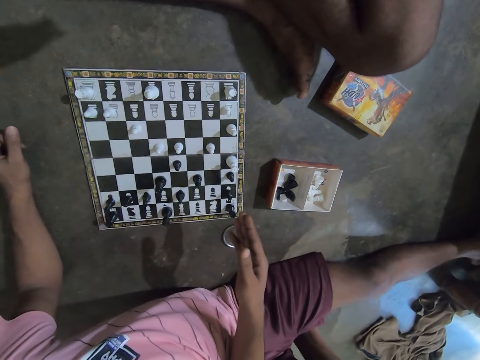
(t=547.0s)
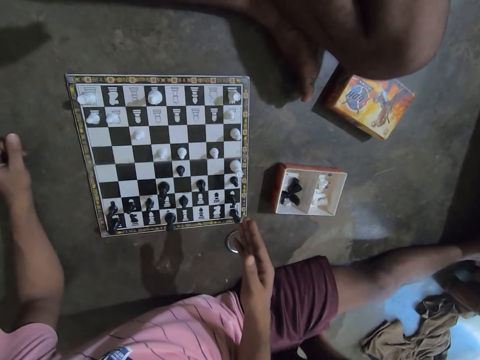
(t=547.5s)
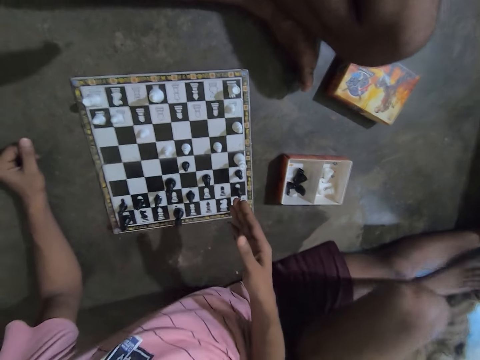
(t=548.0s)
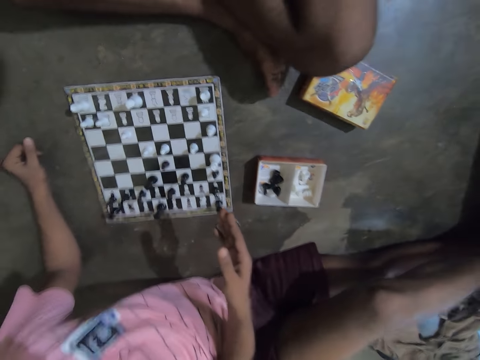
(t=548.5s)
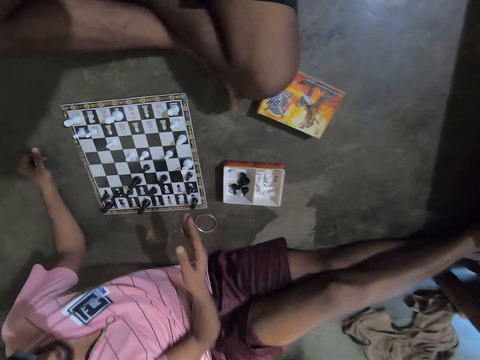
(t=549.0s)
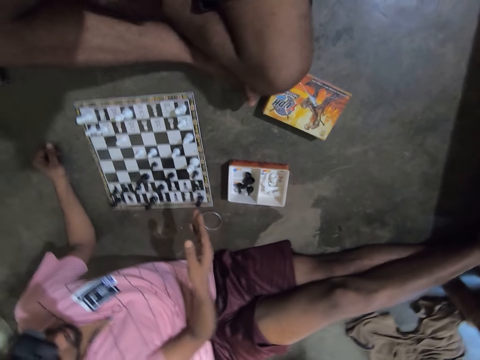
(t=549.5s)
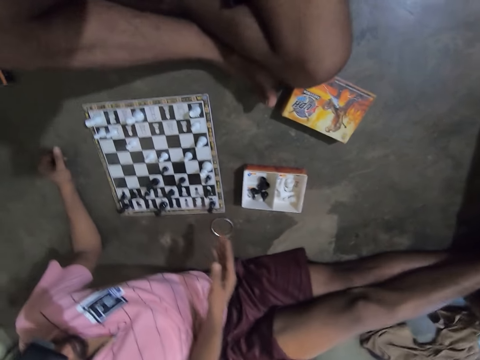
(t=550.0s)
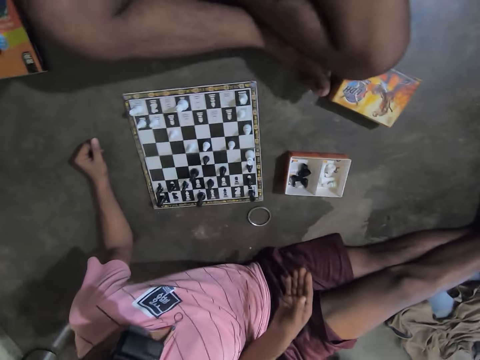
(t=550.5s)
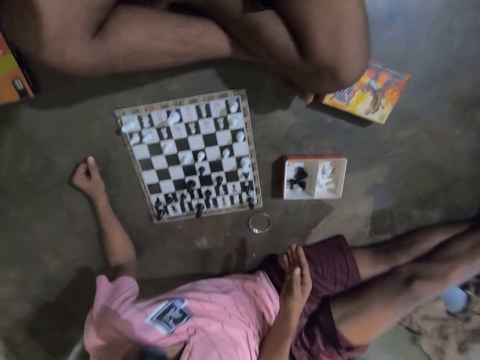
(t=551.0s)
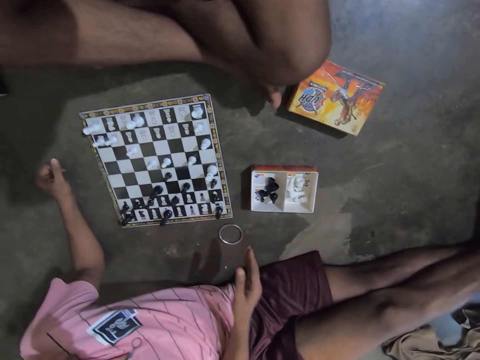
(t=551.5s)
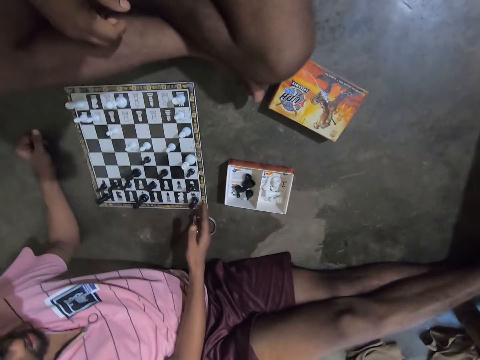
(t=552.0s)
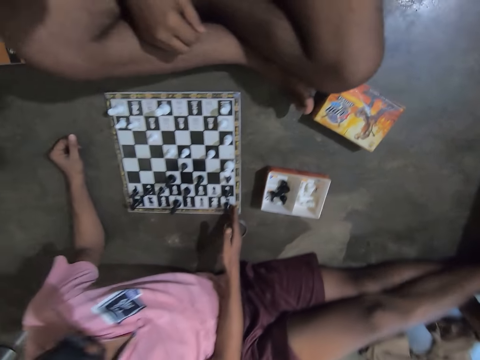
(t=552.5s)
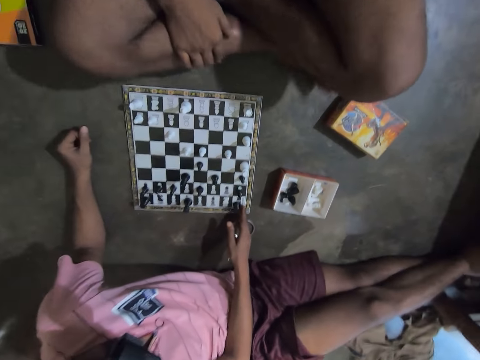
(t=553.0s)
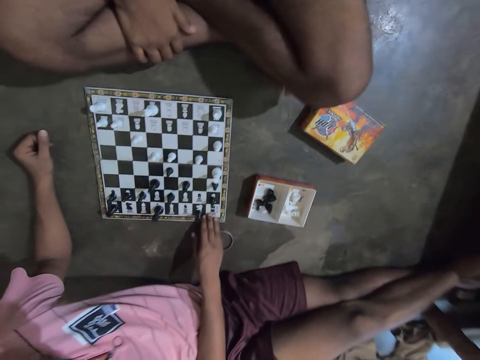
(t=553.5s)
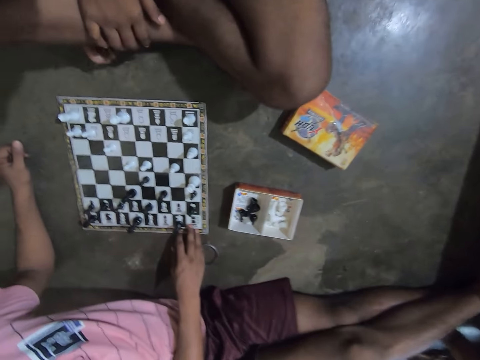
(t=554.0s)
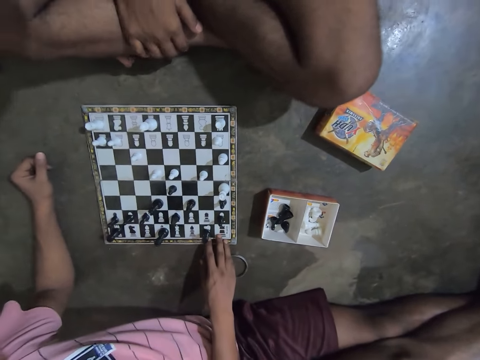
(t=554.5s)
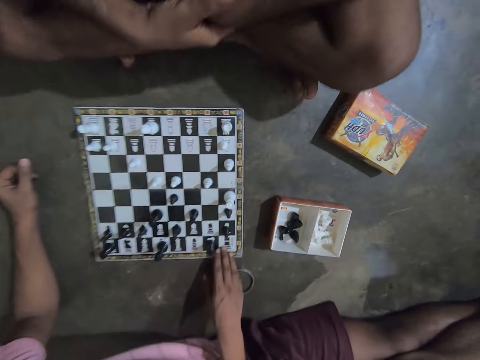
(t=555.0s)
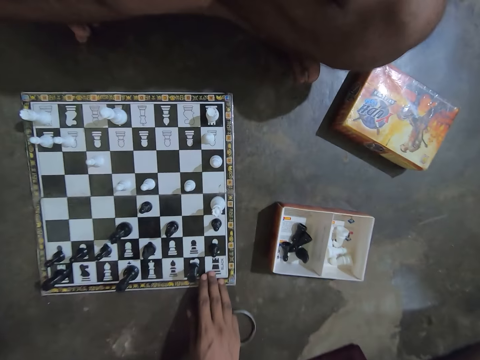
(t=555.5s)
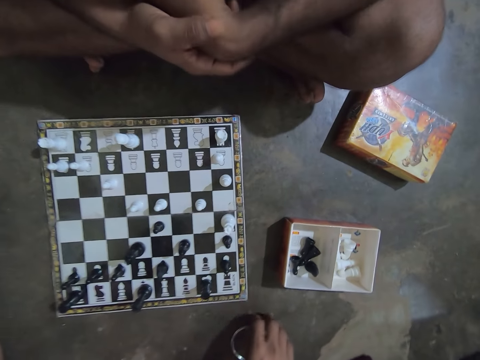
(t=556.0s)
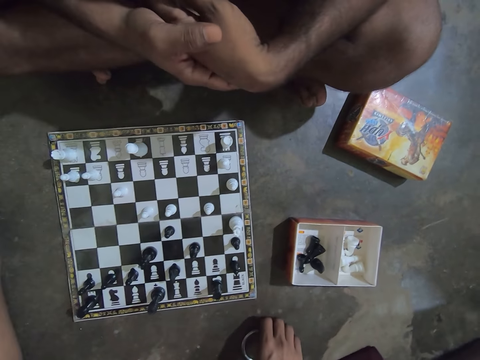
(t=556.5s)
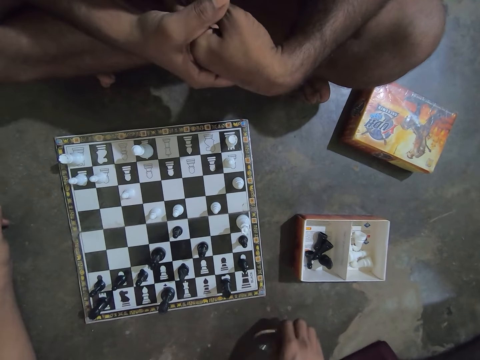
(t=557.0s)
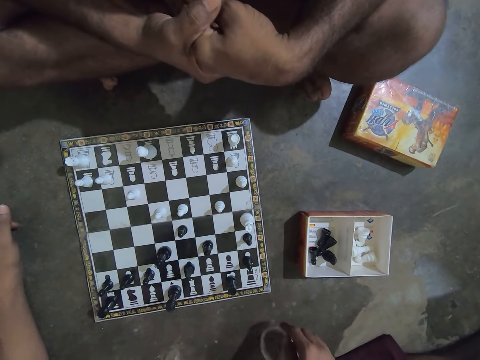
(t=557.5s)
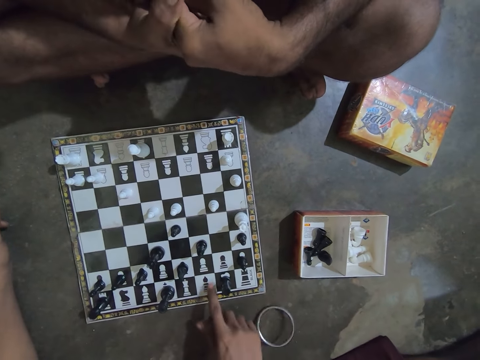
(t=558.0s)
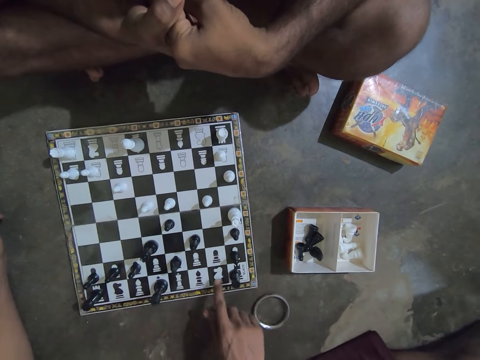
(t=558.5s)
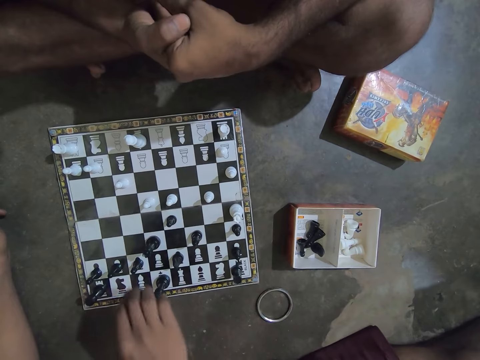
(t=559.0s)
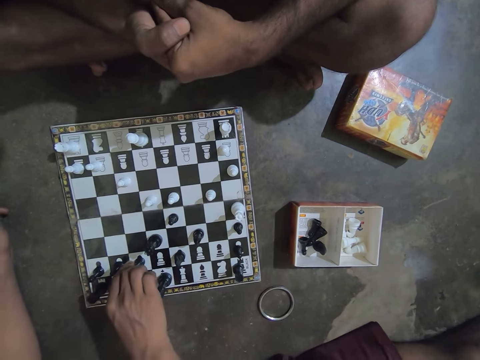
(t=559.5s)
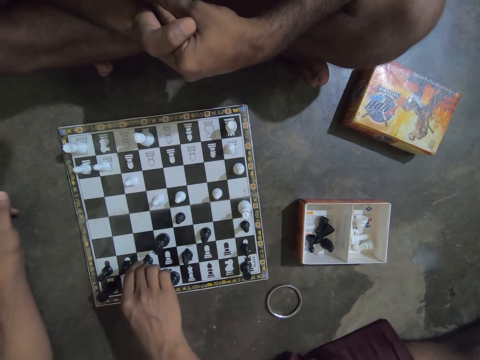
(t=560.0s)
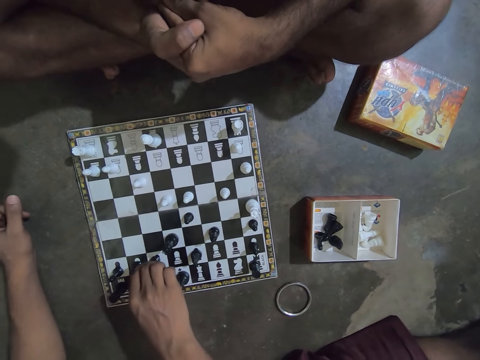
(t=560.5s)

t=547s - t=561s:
The camera wearer touches the chessboard with his right hand. He touches a bangle. He moves the bangle on the floor with his right hand. He drops the bangle. He moves a rook. He plays two pieces on the chessboard with his right hand. He moves a pawn.

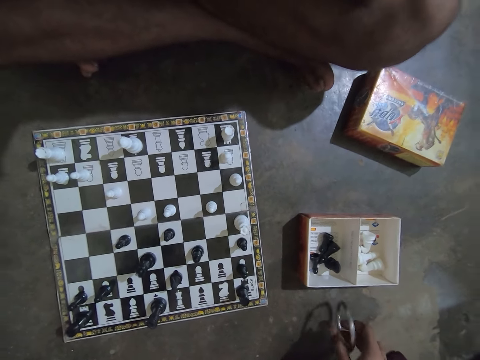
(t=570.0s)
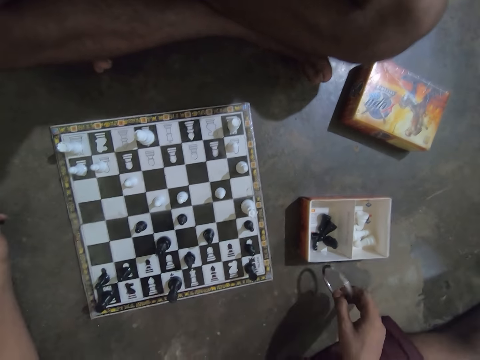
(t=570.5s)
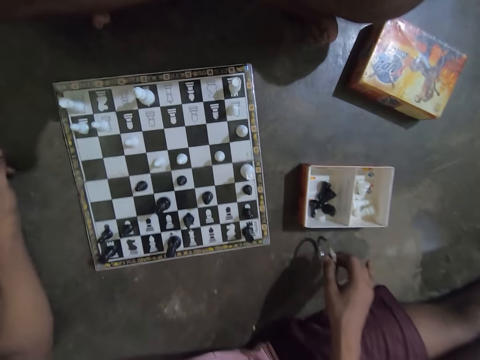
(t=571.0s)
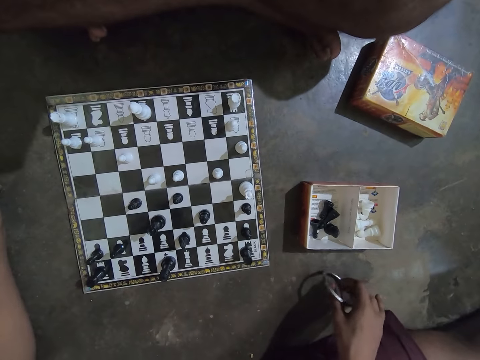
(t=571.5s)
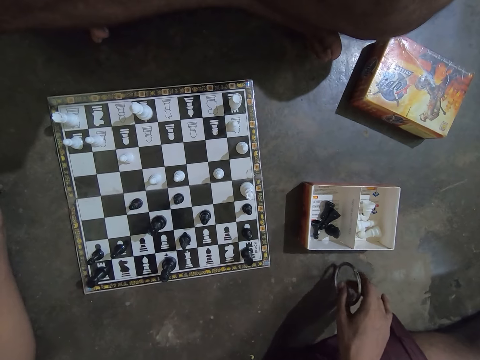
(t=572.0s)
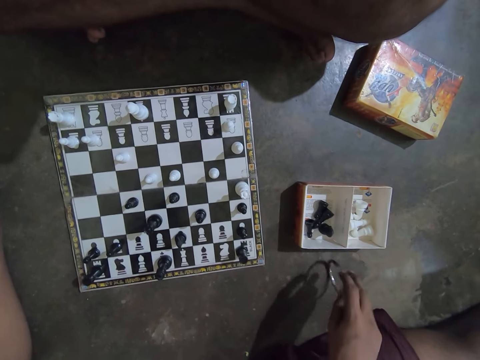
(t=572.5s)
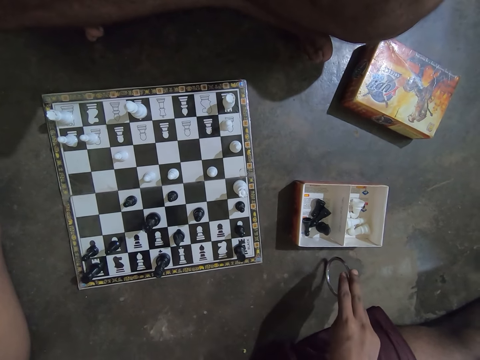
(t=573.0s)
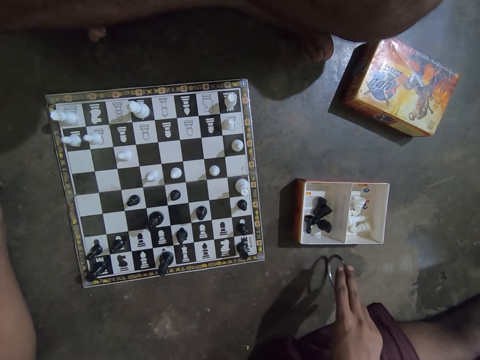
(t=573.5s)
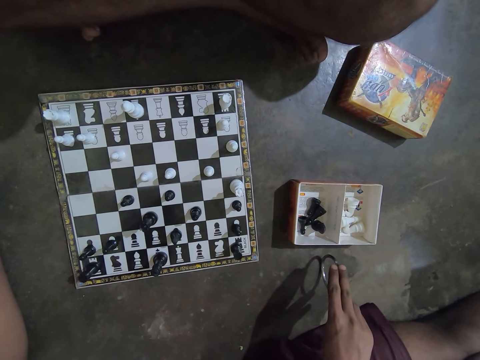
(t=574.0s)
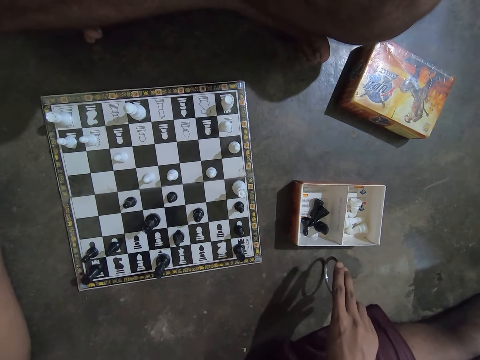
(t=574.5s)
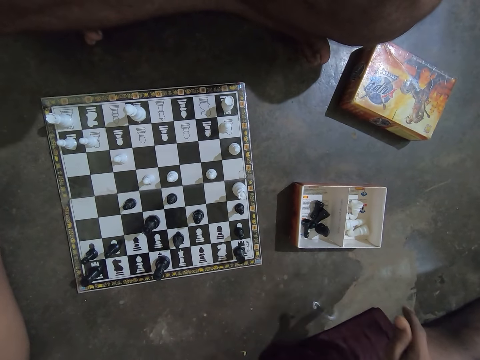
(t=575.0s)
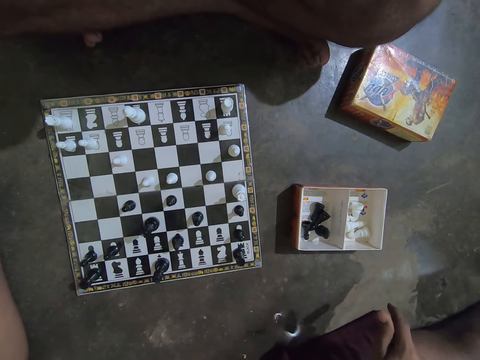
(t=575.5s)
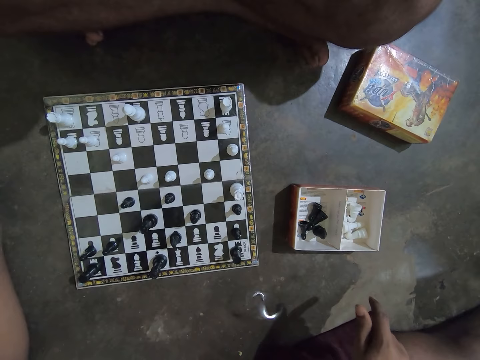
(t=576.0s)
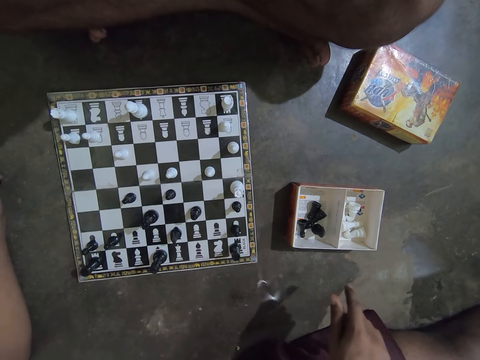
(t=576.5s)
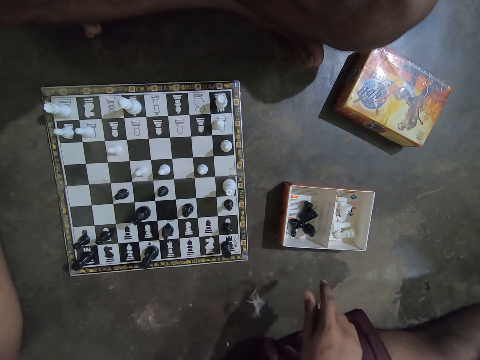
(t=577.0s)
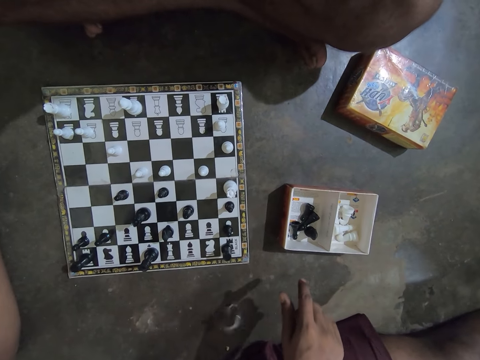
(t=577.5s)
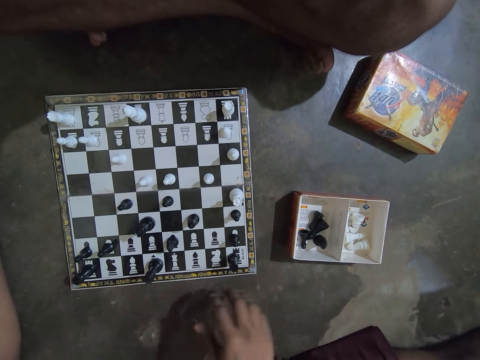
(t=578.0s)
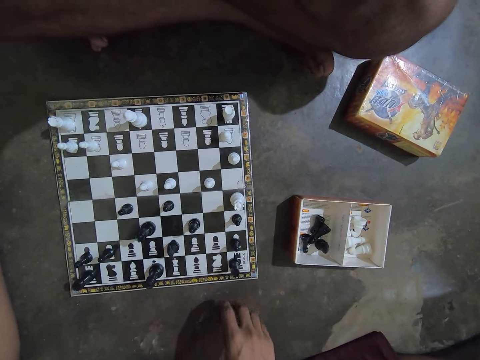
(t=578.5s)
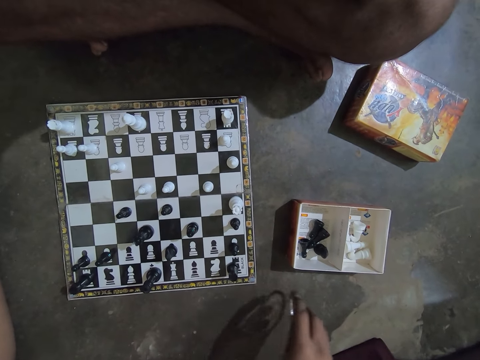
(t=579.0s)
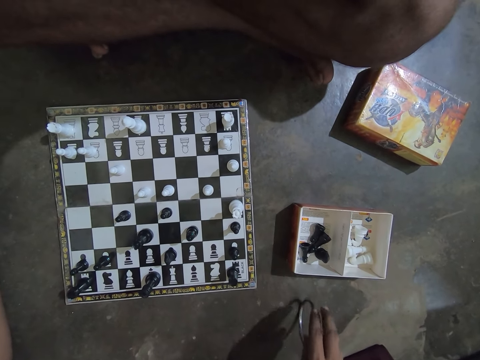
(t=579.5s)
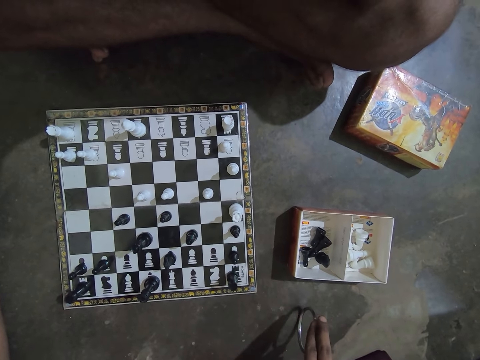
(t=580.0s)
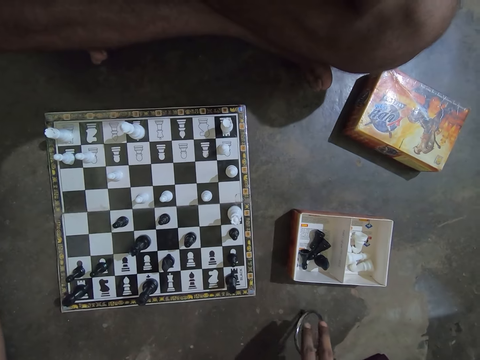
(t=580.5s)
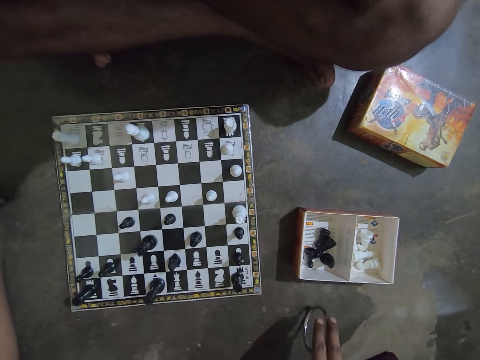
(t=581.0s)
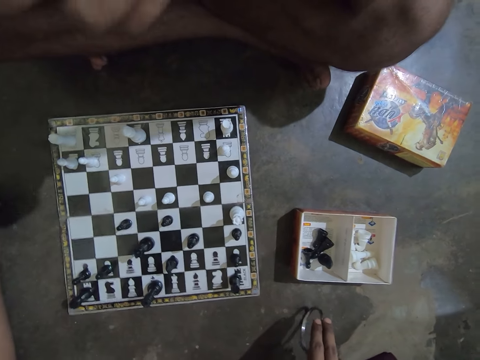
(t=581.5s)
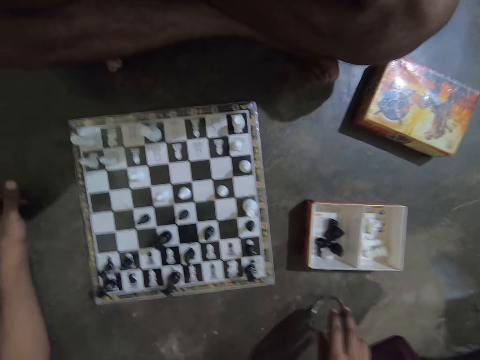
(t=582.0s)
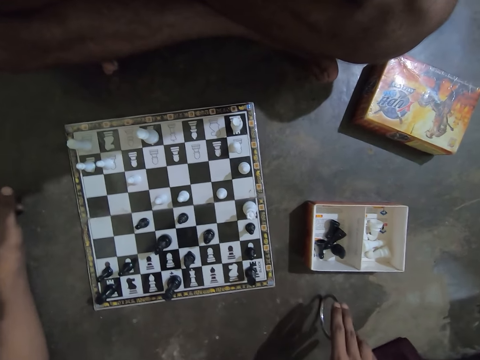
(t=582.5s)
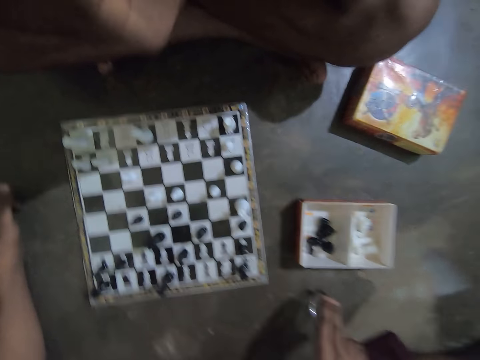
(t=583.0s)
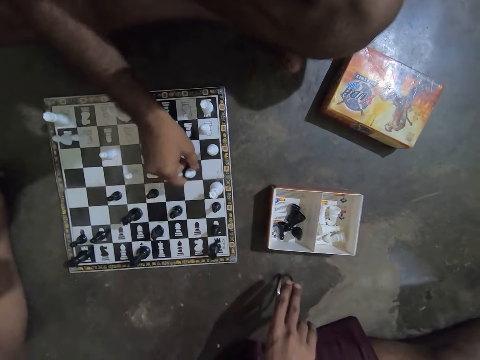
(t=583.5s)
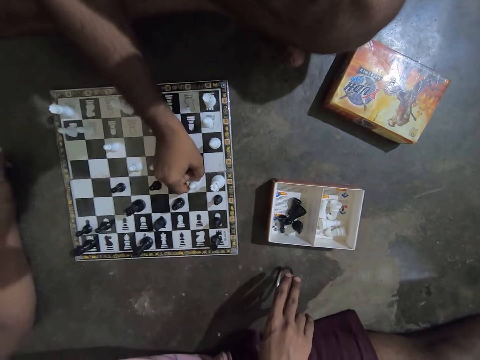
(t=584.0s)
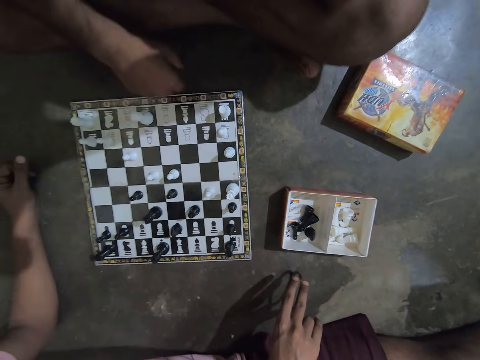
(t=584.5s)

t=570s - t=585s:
The camera wearer spins the bangle on the floor. They take the bangle. A man plays a chess piece on the chessboard with his right hand.
